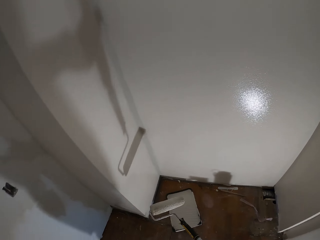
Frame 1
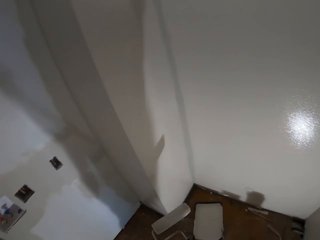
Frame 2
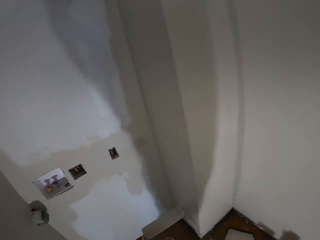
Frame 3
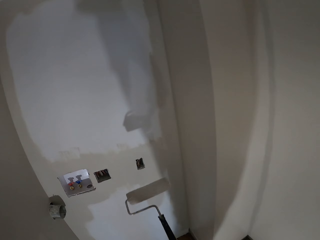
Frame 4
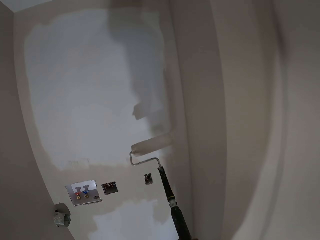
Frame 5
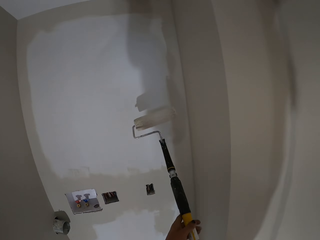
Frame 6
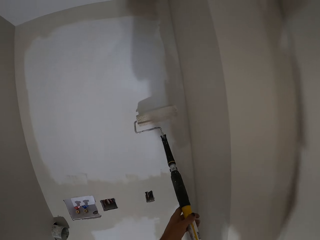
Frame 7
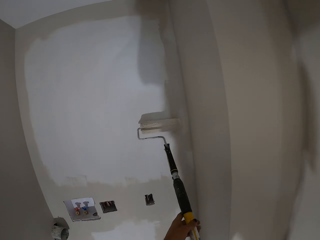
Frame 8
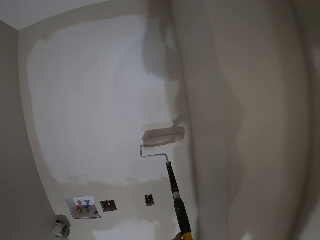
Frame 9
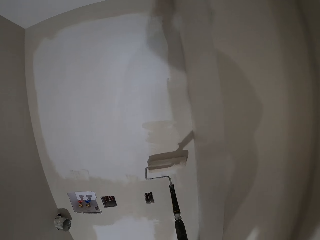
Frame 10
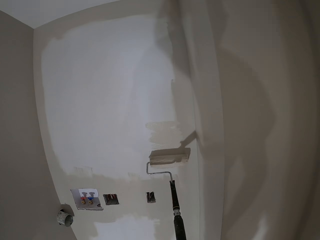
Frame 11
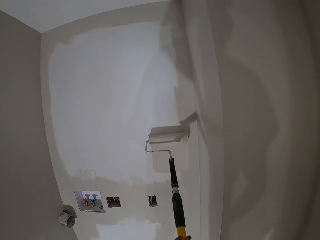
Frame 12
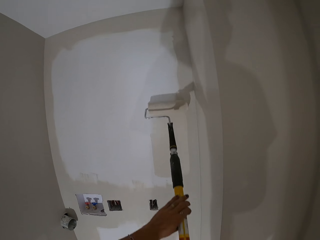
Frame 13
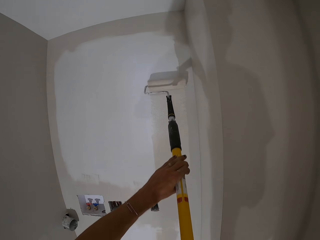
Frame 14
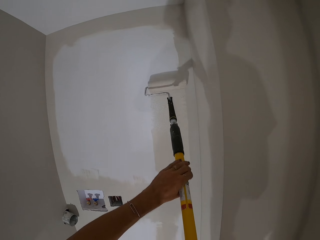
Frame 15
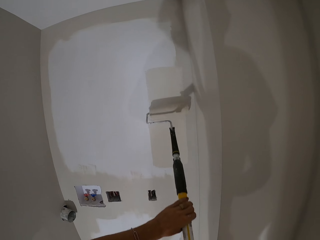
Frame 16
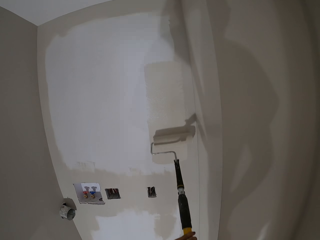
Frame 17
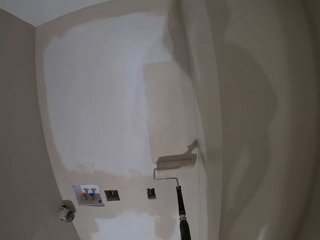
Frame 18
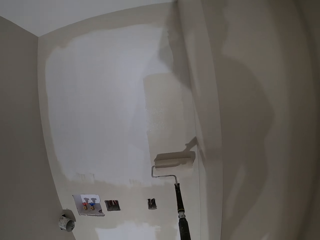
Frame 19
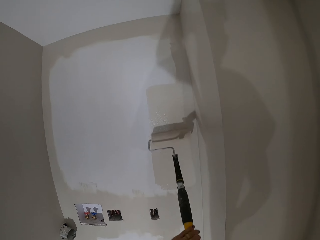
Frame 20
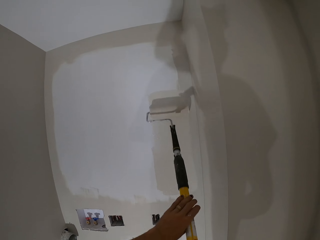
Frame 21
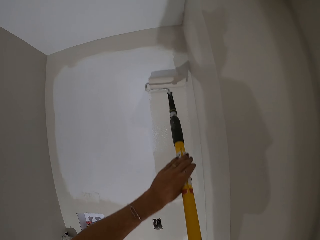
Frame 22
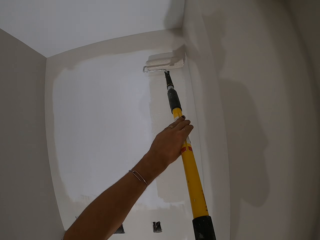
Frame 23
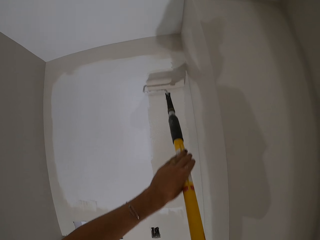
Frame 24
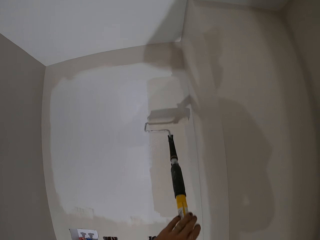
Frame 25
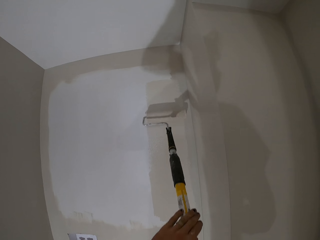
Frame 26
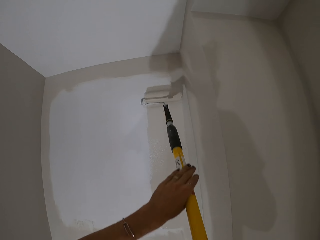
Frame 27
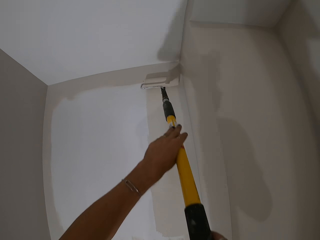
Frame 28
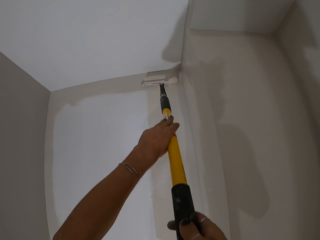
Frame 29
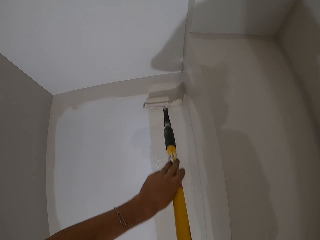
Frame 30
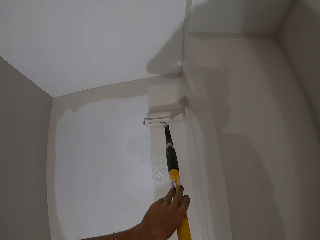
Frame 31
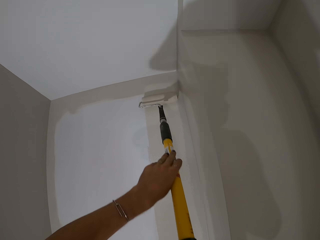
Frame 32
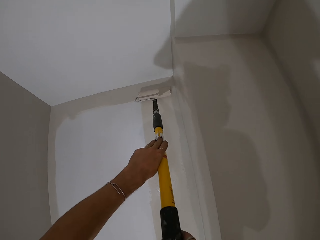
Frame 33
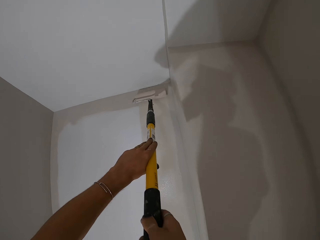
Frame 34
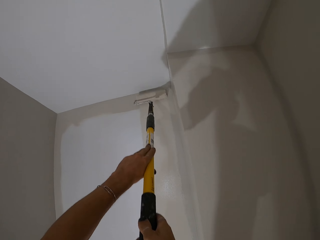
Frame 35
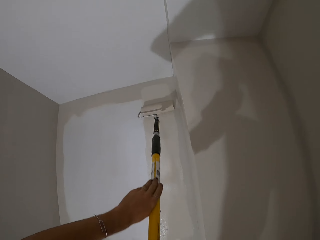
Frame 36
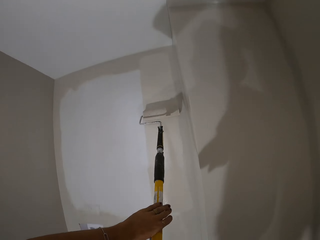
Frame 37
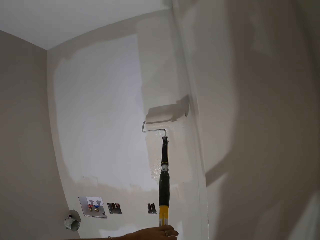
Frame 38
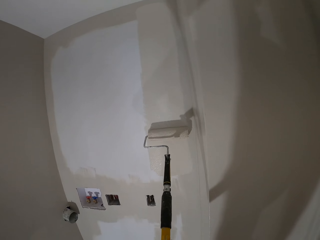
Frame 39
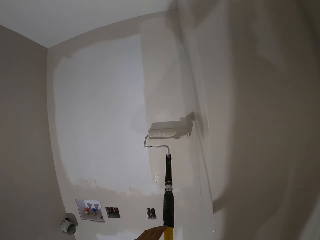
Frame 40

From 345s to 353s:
The camera wearer paints on the wall.

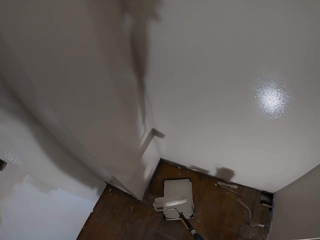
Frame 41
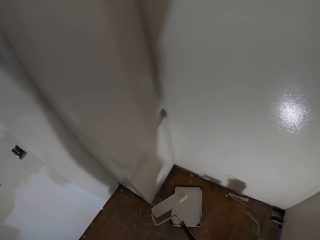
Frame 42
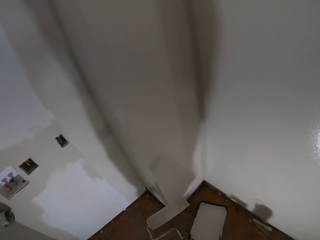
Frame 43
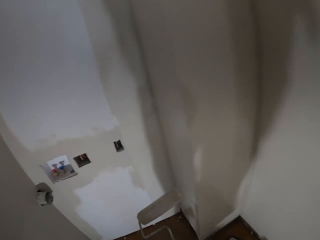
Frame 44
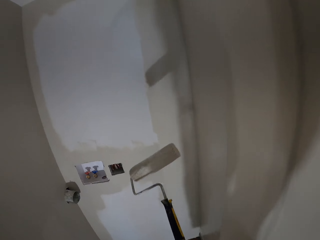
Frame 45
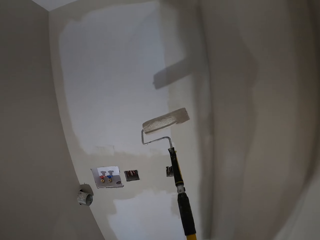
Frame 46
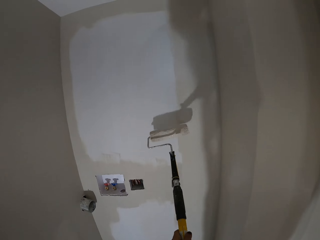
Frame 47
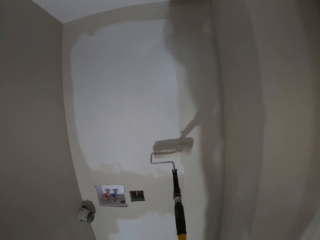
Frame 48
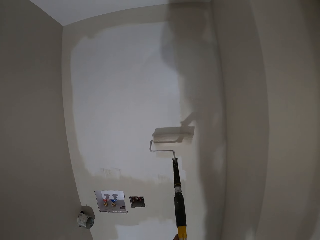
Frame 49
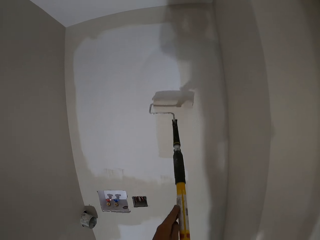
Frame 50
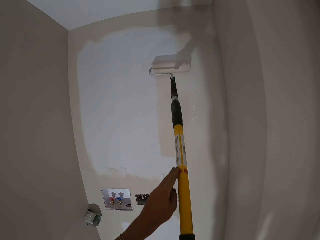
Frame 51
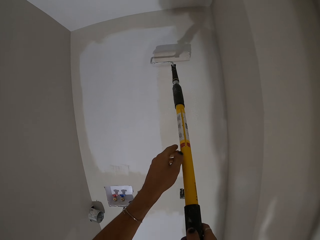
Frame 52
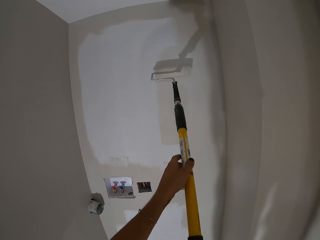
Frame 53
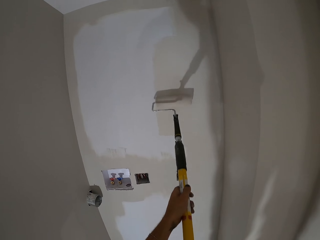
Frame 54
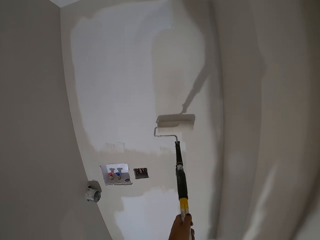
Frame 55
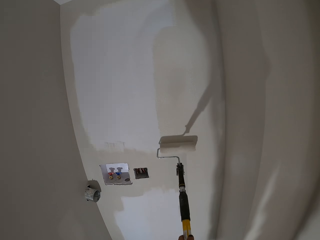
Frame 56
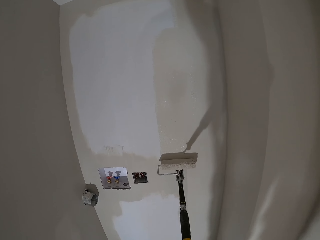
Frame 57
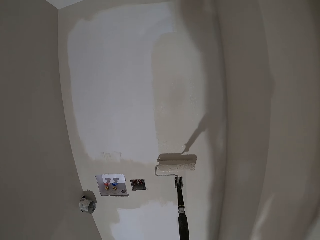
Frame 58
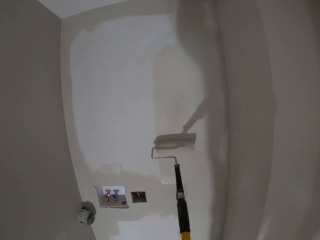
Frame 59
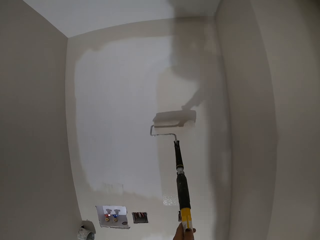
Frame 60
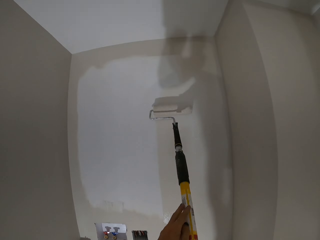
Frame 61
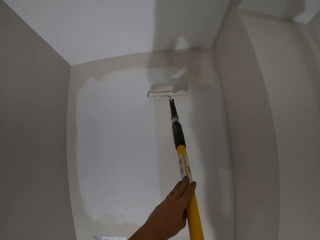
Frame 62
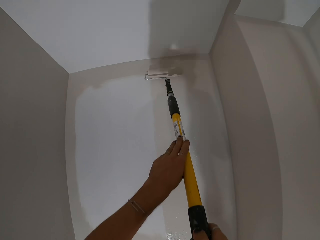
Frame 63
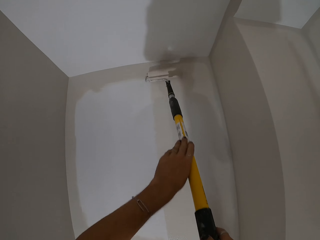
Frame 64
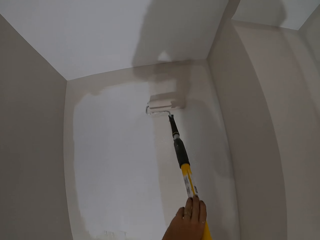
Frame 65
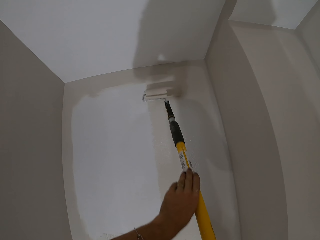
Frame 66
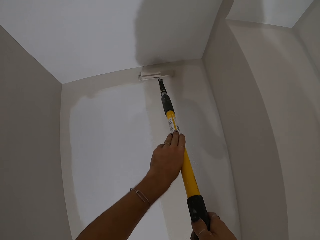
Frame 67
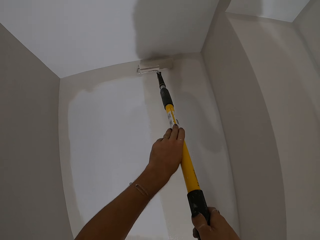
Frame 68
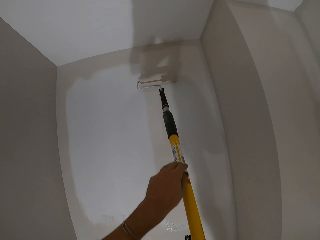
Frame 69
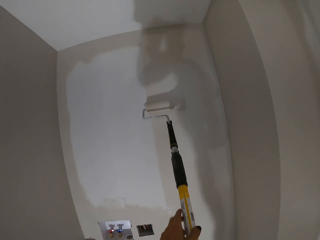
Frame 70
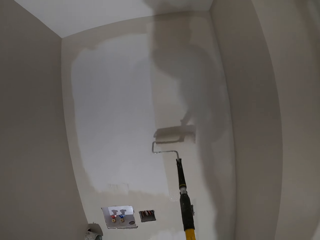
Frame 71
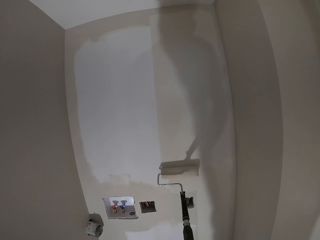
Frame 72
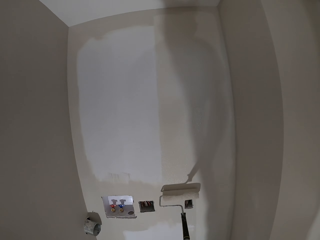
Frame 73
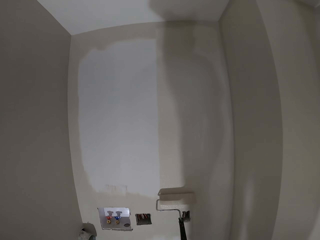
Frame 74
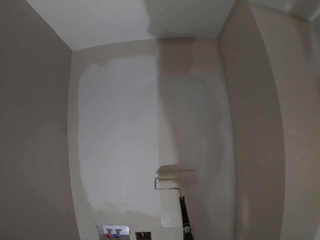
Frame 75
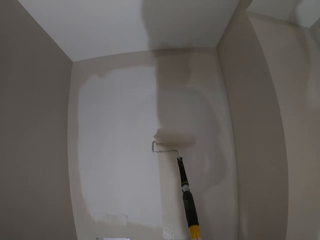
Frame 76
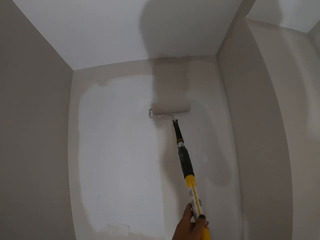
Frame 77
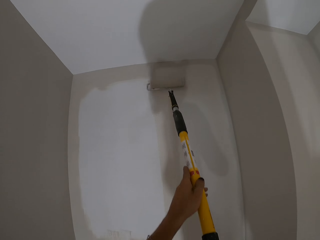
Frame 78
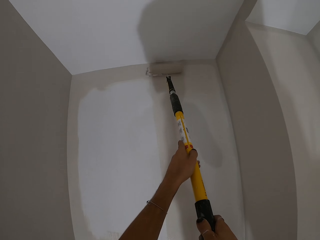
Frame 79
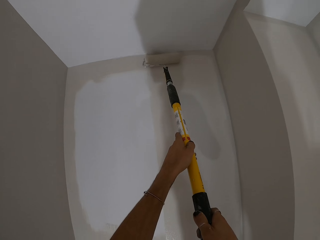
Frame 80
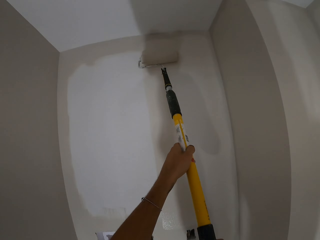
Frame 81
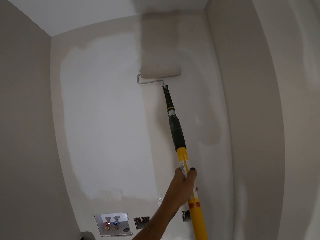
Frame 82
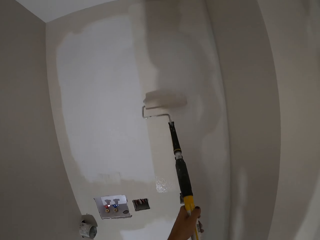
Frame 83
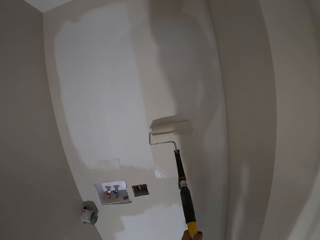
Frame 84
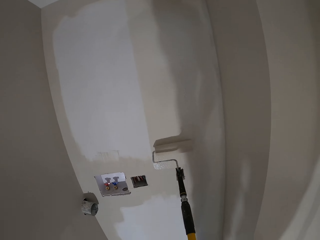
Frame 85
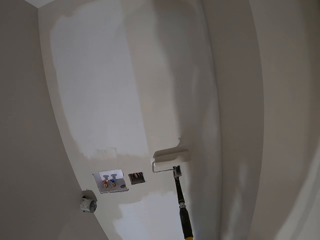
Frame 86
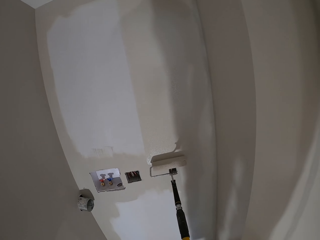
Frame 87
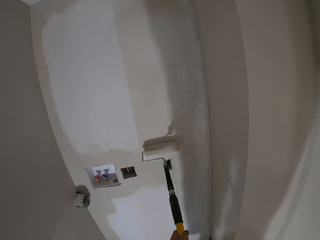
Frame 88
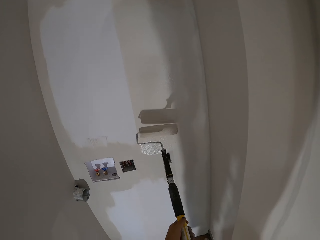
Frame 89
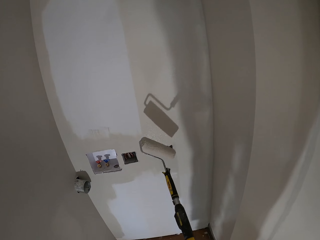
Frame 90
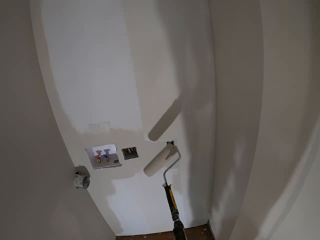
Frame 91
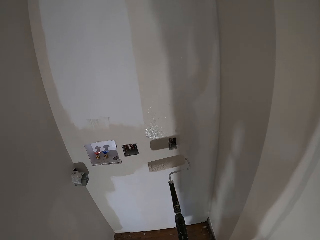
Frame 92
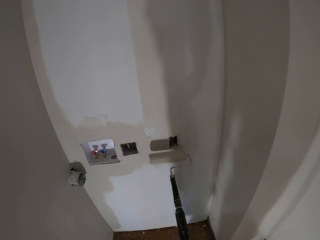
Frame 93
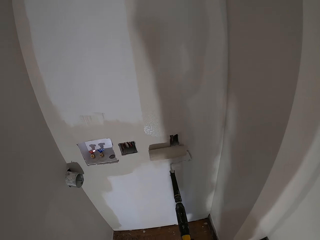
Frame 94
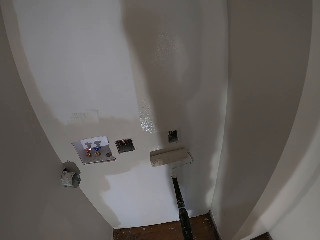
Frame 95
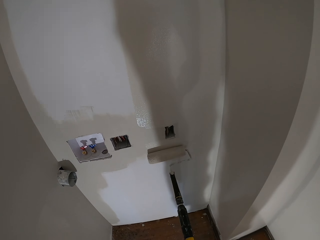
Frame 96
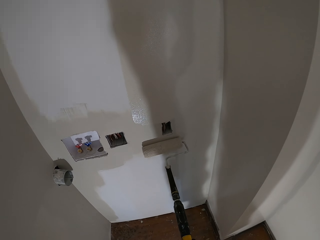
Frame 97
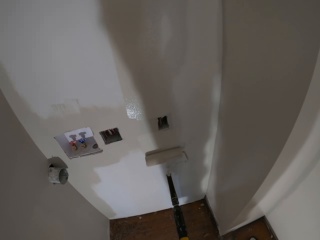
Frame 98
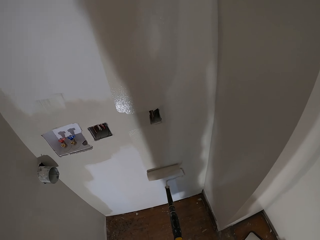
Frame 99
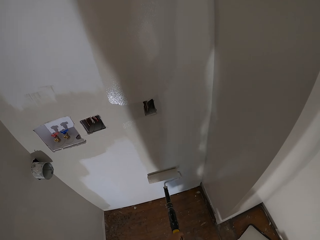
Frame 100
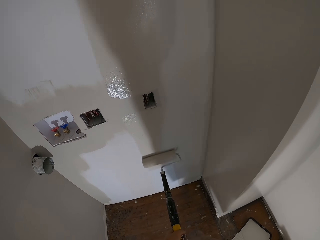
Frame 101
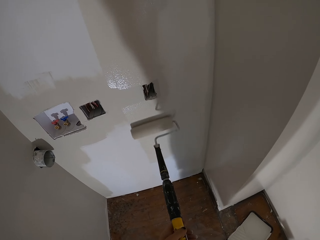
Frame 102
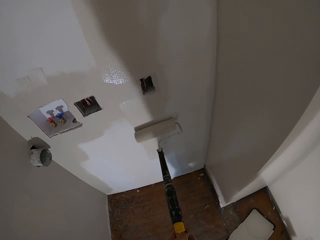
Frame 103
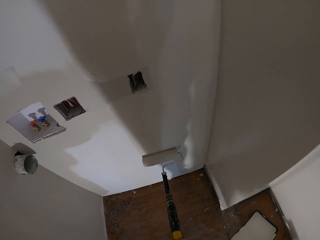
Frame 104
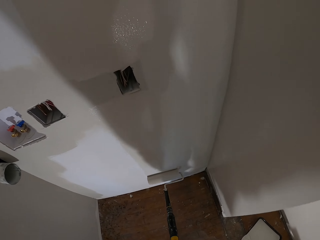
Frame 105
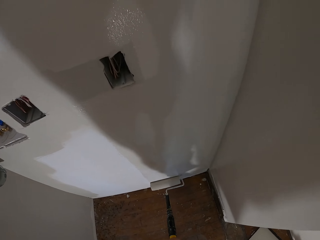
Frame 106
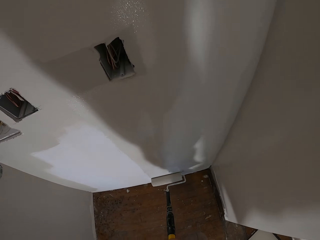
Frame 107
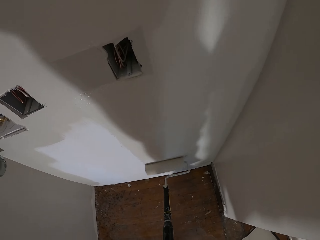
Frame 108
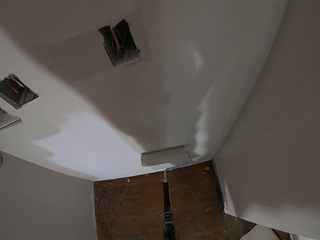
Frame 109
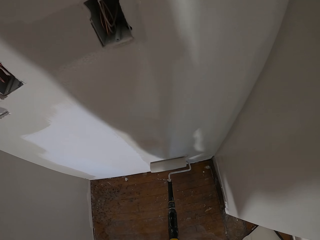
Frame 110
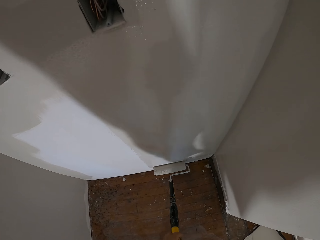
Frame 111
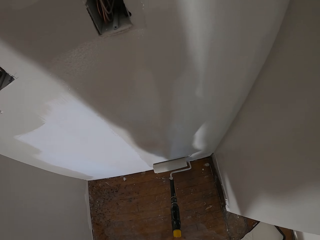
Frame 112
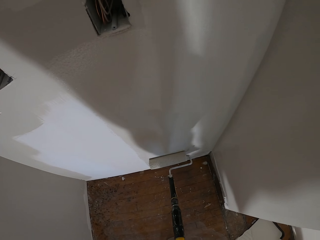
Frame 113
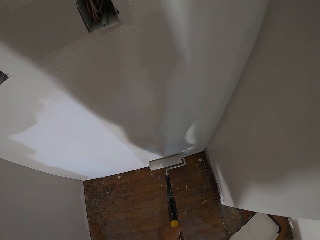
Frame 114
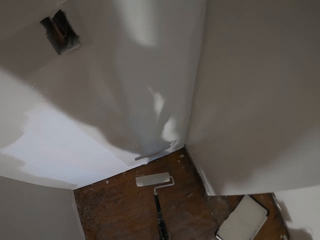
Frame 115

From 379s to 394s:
The camera wearer paints on the wall.
